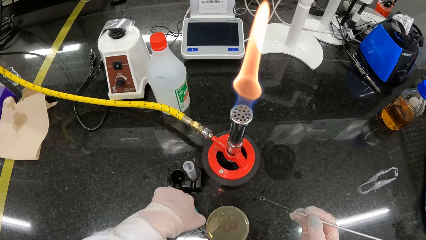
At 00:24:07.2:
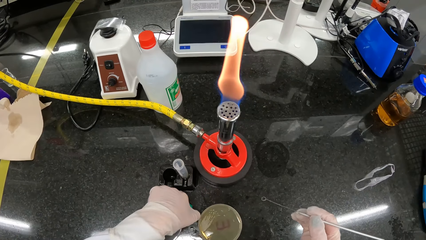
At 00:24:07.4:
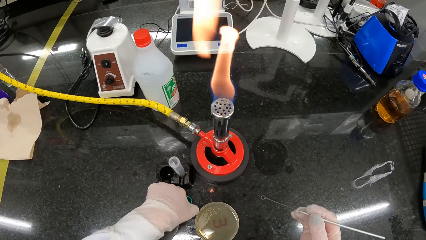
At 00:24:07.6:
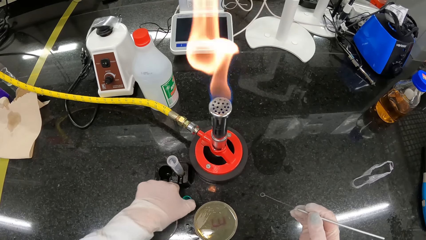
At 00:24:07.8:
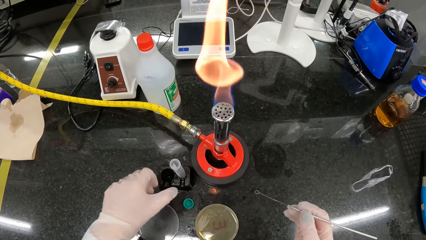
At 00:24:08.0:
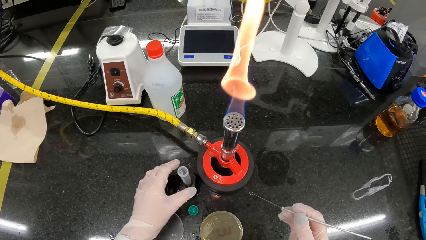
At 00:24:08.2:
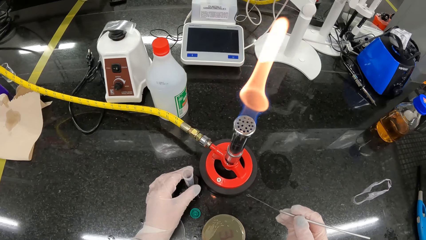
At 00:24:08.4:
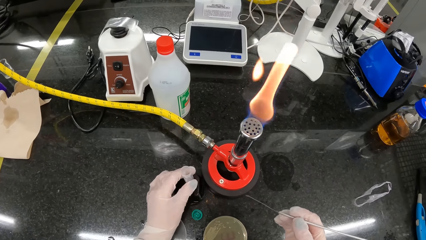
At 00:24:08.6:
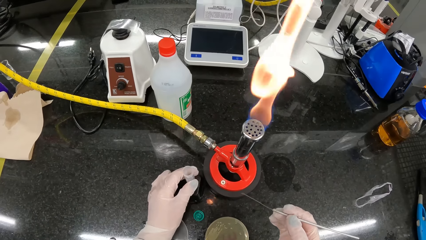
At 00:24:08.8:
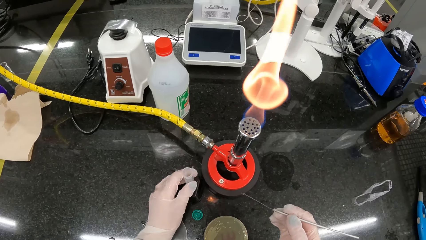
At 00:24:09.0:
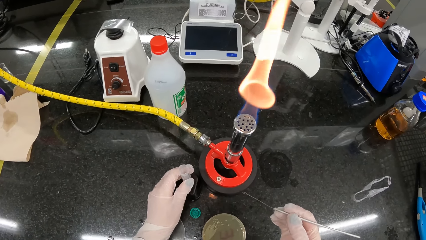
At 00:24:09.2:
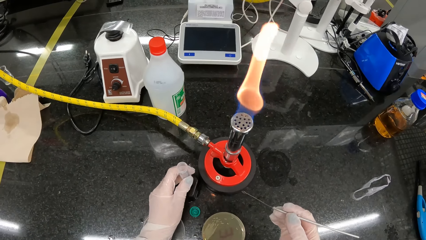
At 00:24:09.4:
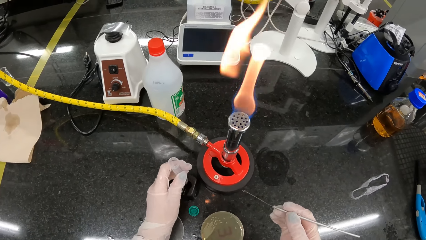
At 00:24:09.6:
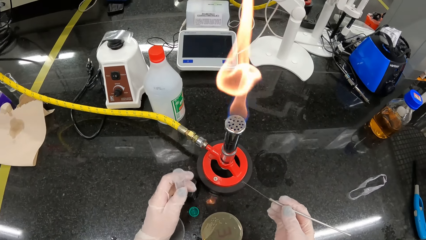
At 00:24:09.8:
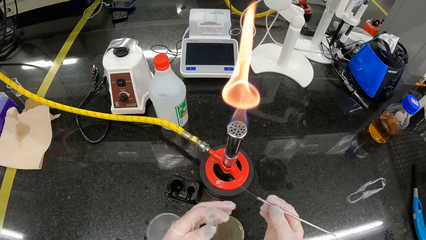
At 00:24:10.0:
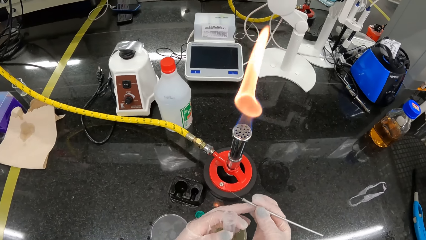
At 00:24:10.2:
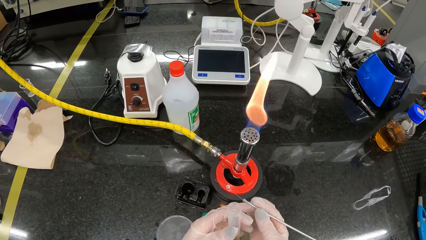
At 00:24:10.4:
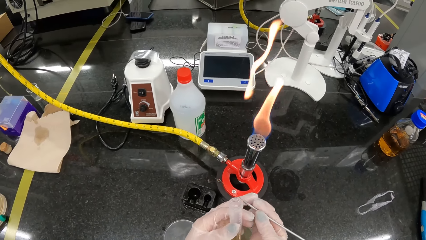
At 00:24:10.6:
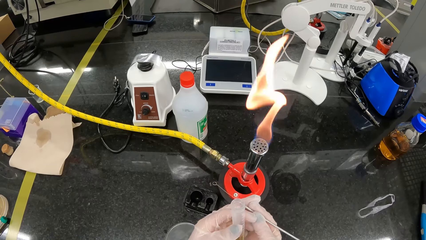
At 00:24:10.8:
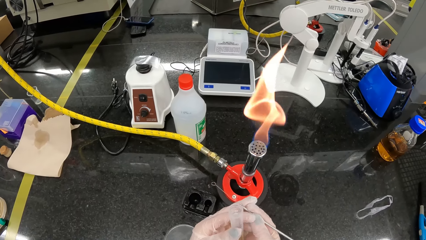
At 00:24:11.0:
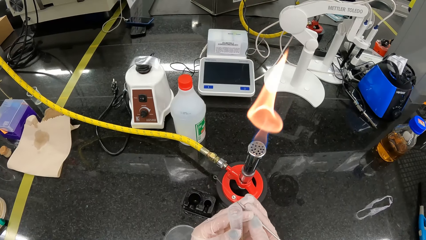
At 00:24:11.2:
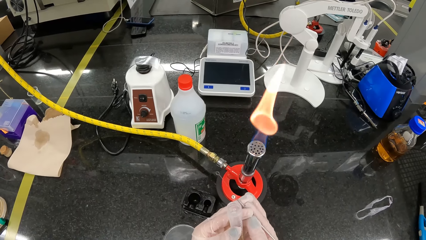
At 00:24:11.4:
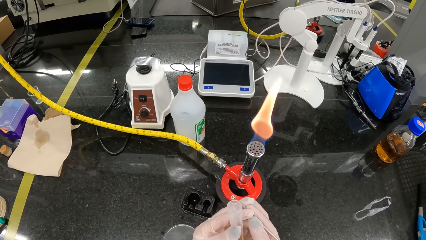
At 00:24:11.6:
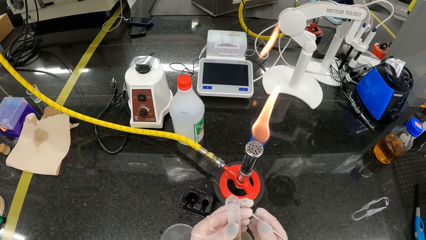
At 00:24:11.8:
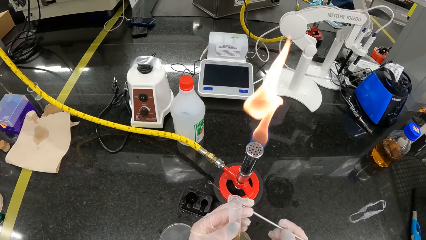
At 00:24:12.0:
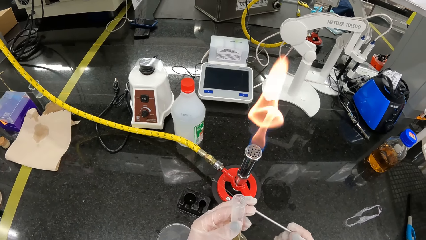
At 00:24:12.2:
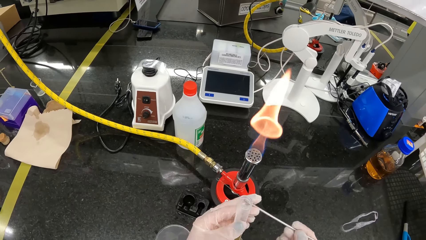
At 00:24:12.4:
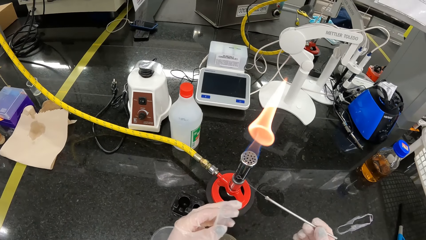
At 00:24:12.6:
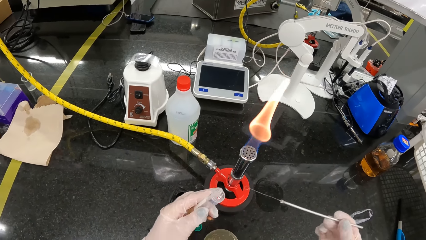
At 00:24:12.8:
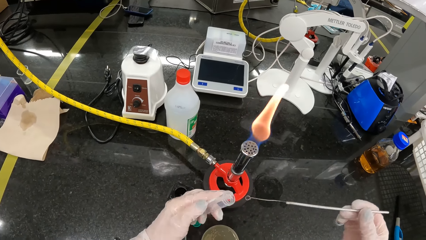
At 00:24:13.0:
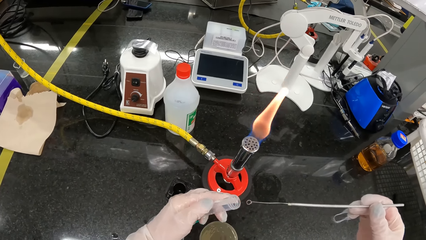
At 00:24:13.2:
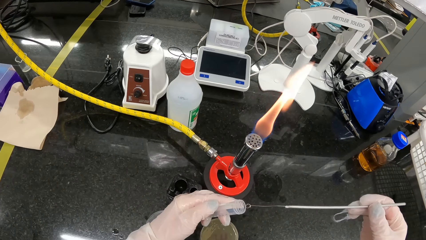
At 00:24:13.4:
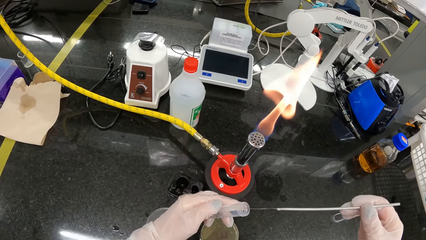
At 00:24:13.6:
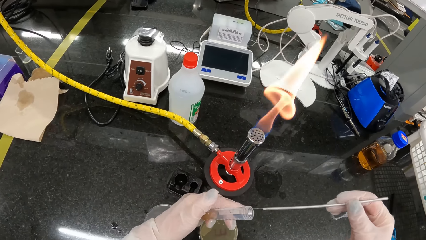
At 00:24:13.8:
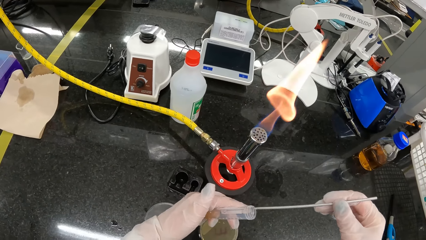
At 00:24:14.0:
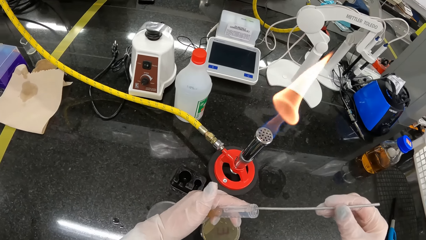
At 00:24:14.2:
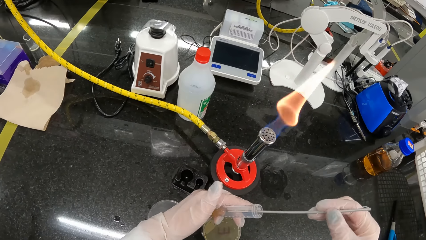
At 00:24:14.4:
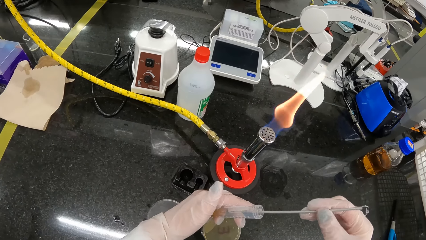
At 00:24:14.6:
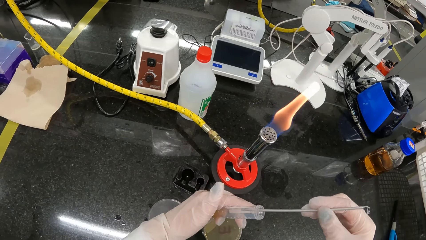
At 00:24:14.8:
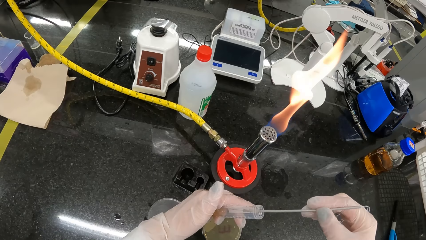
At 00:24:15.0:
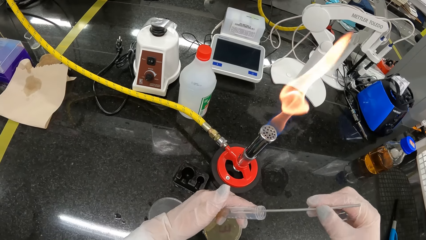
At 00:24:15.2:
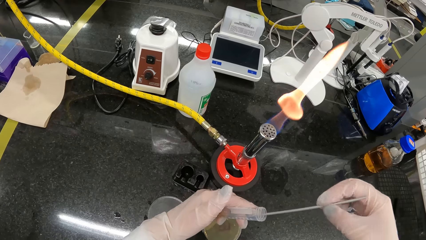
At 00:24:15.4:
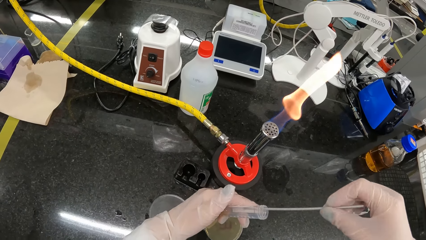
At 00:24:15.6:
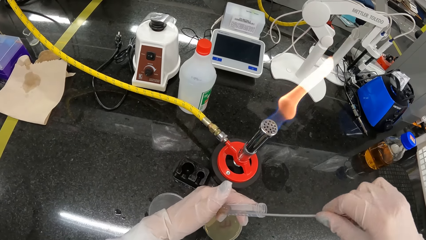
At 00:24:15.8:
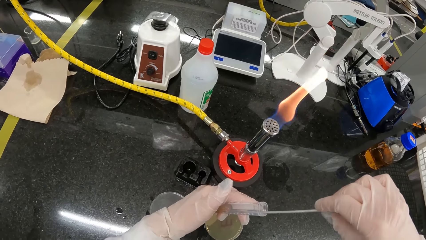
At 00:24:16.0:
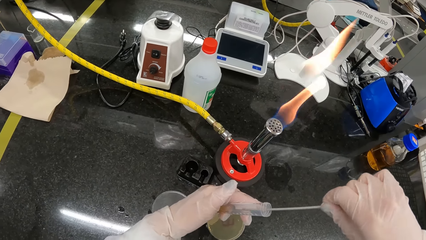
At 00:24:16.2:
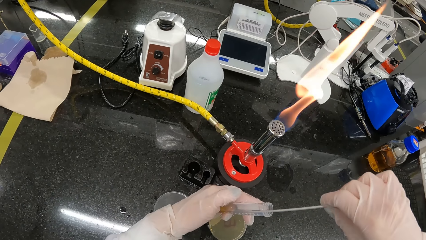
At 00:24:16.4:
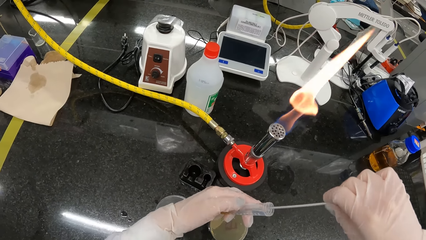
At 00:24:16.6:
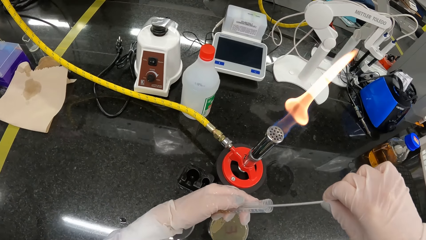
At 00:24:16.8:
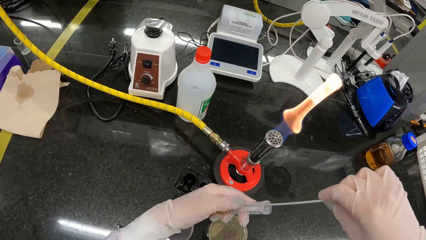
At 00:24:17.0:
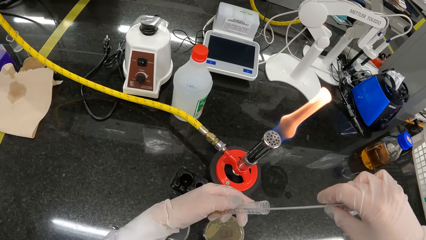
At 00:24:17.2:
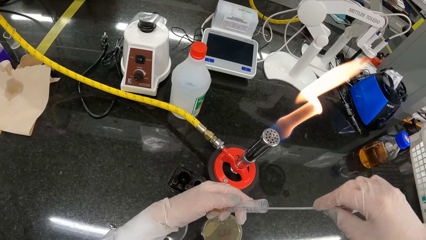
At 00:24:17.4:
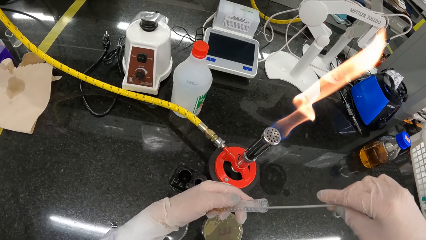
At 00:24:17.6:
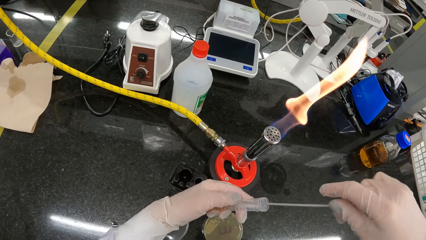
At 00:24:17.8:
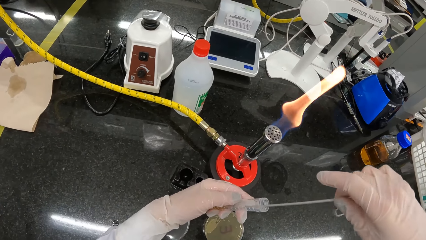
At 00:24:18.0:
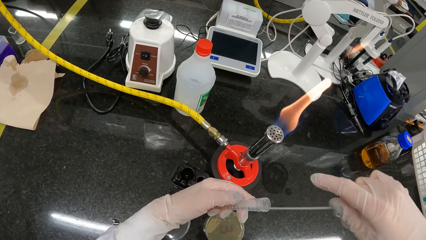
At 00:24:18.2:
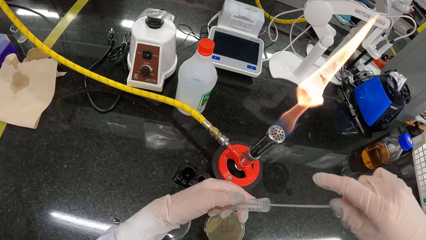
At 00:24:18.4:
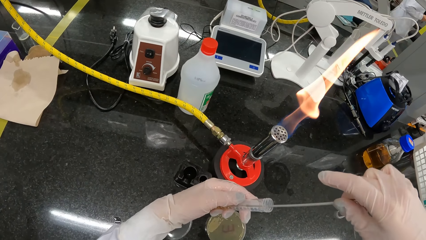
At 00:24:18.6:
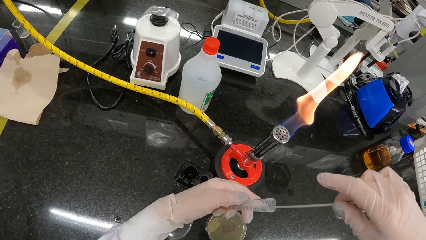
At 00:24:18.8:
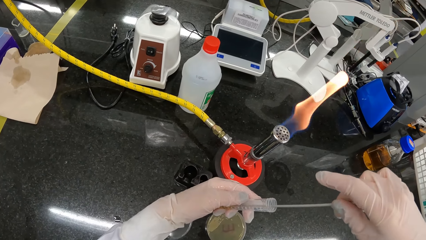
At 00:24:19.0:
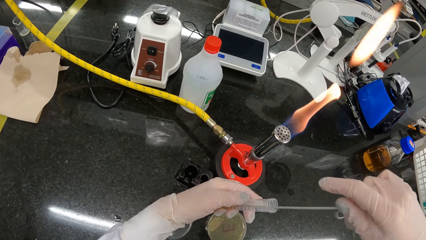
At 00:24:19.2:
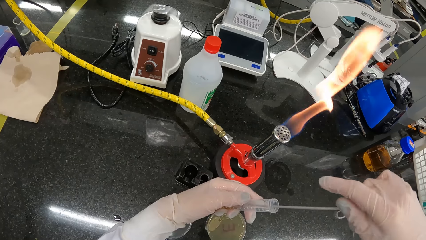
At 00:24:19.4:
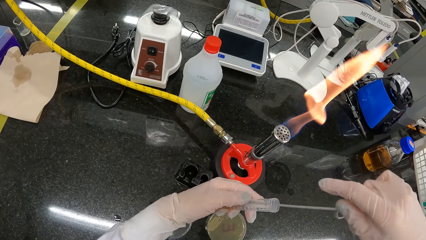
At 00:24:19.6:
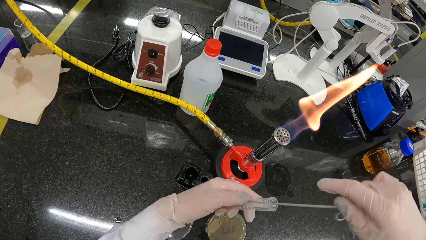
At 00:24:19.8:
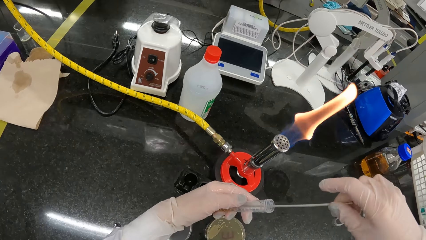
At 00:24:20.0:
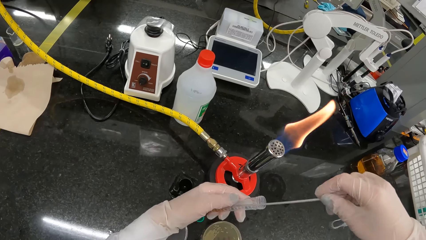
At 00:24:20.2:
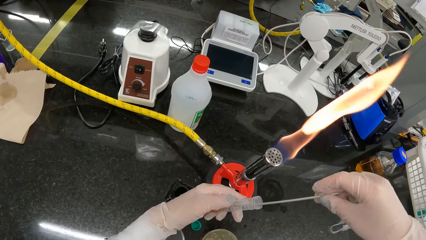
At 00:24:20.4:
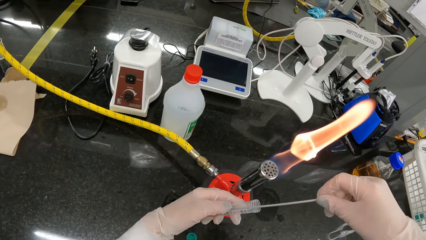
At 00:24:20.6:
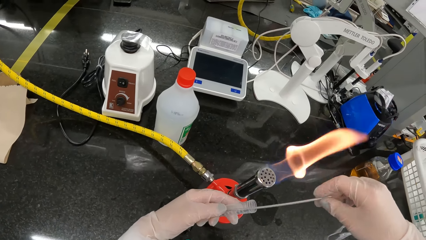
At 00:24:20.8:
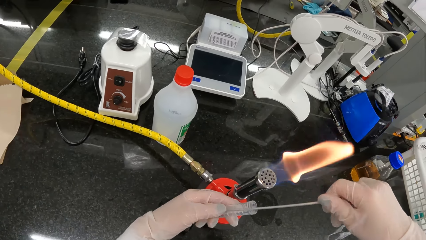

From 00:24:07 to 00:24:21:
The camera wearer picks up the vial from the rack on the counter with her left hand. She holds the inoculating loop with both hands. She adjusts her hold on the inoculating loop with her right hand. She dips the inoculating loop in the vial with her right hand. She scoops micro-organisms from the vial with the inoculating loop in her right hand.

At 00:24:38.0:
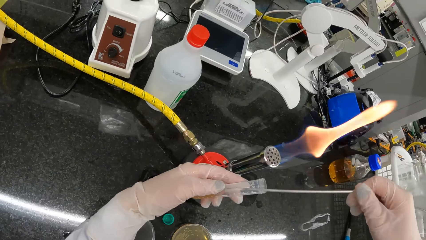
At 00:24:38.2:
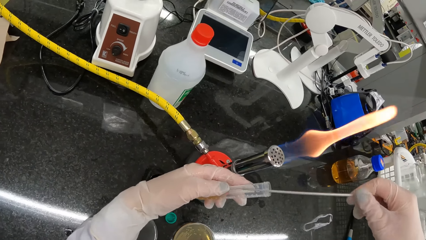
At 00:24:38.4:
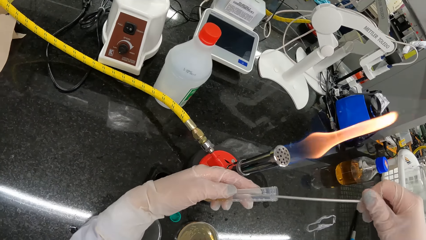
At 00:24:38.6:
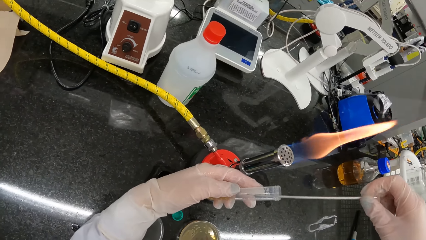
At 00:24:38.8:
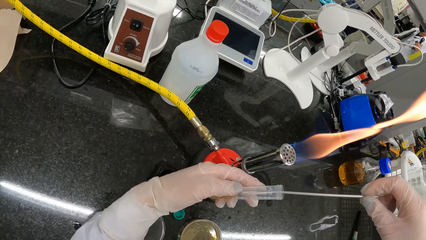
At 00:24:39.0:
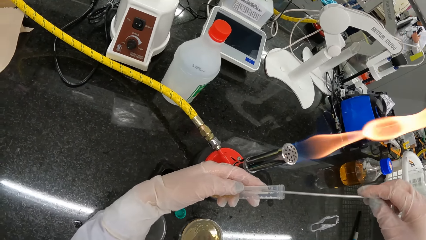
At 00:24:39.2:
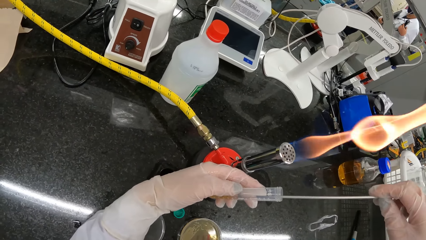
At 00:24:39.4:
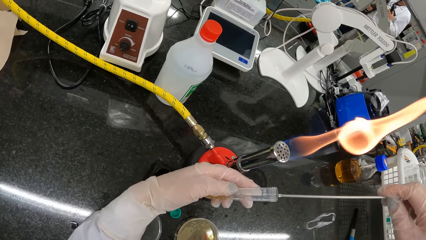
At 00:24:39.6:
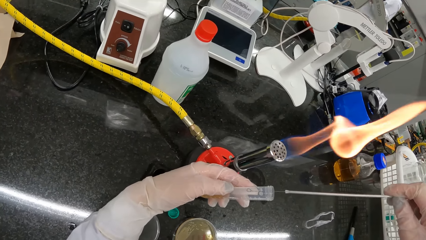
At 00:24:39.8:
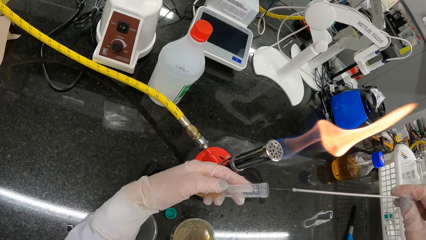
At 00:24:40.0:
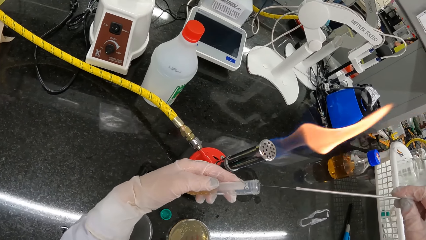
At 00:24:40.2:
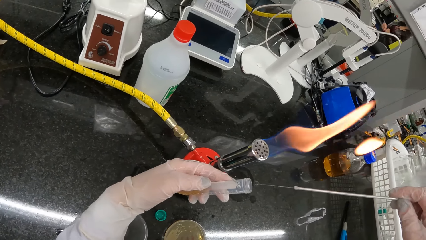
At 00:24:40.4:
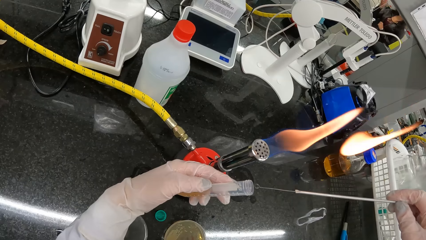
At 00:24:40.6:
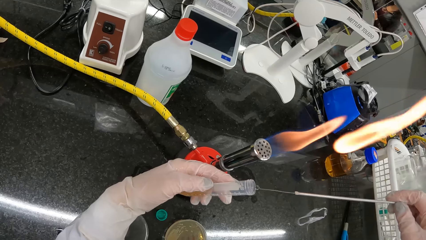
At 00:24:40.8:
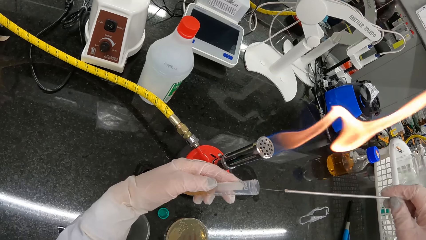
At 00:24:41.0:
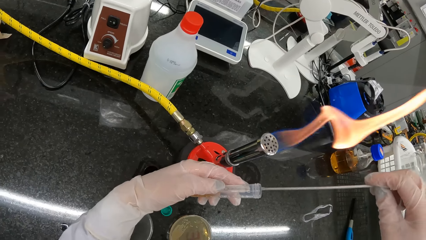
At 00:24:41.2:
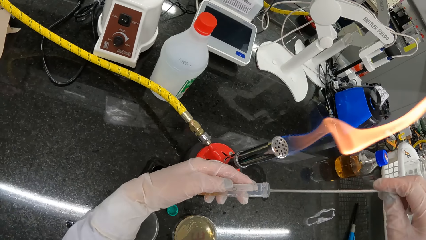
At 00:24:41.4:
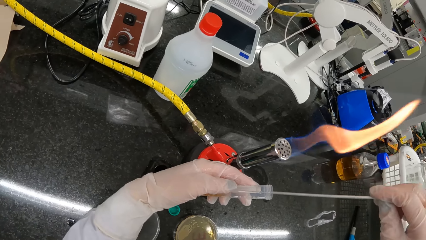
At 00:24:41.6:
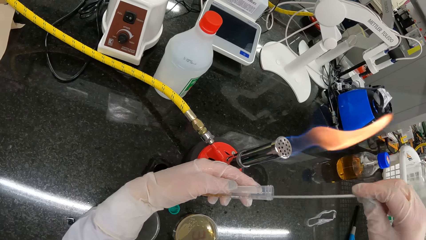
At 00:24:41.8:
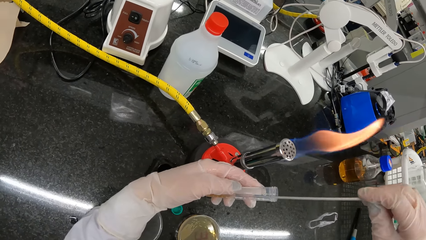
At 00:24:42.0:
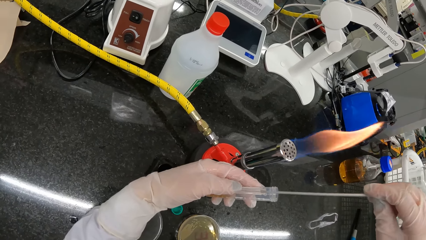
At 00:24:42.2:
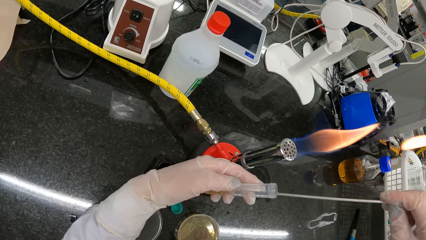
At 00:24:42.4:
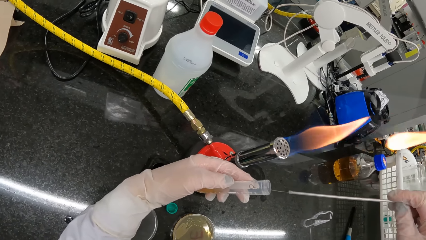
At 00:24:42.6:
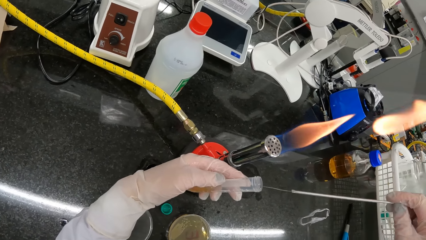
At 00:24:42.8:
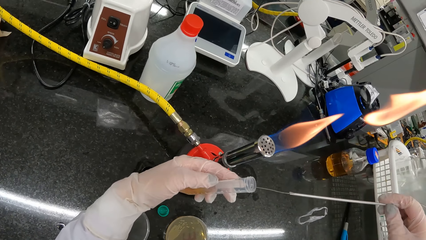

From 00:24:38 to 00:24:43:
The camera wearer retracts the inoculating loop from the vial with her right hand. She twists the wire in the test tube. She dips the inoculating loop in the vial with her right hand. She scoops micro-organisms from the vial with the inoculating loop in her right hand. She retracts the inoculating loop from the vial with her right hand.
